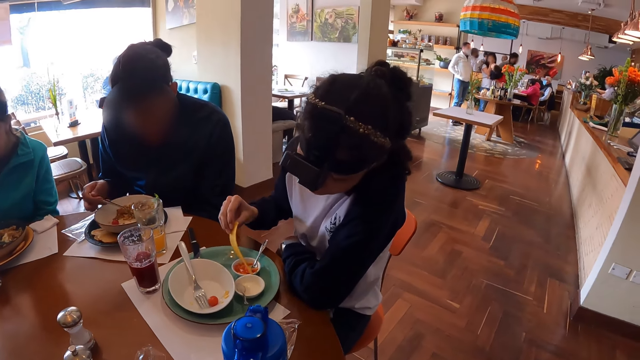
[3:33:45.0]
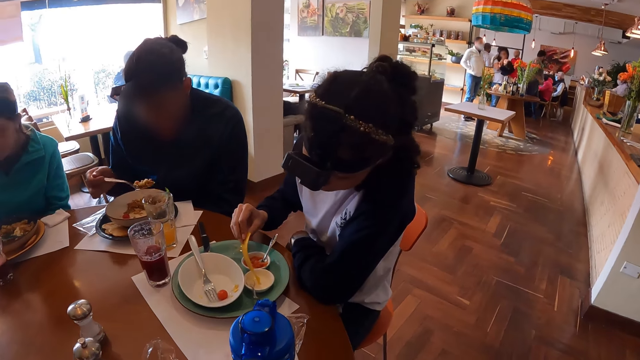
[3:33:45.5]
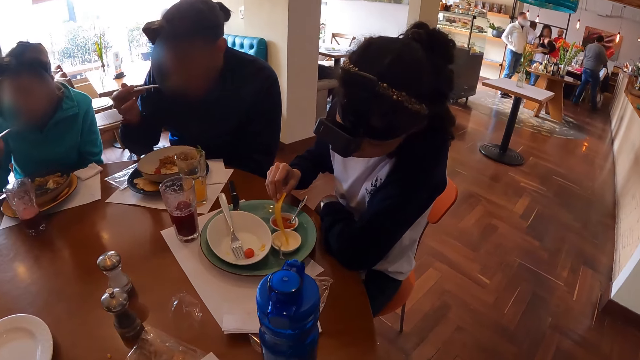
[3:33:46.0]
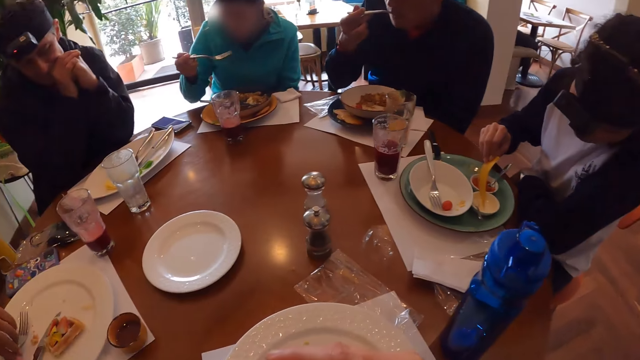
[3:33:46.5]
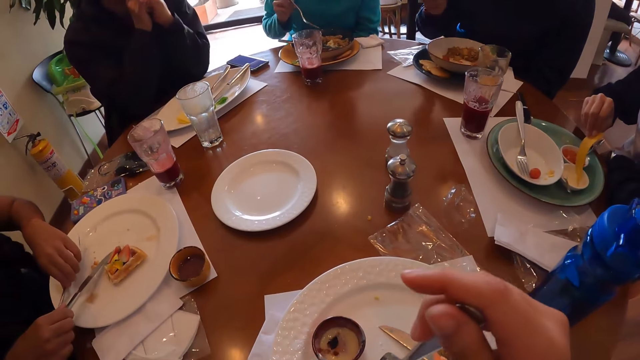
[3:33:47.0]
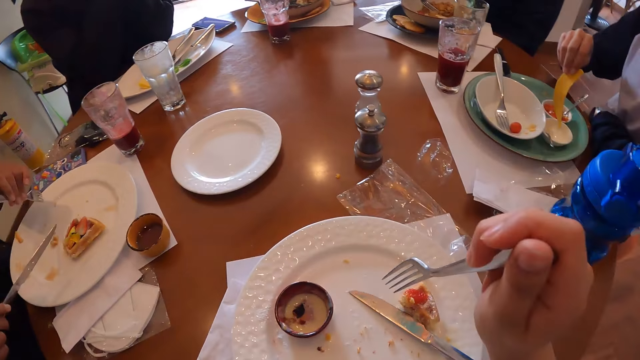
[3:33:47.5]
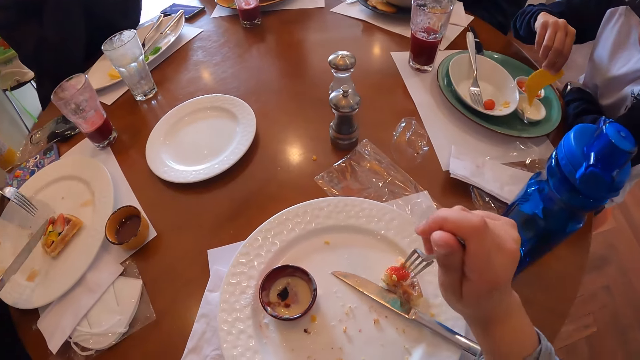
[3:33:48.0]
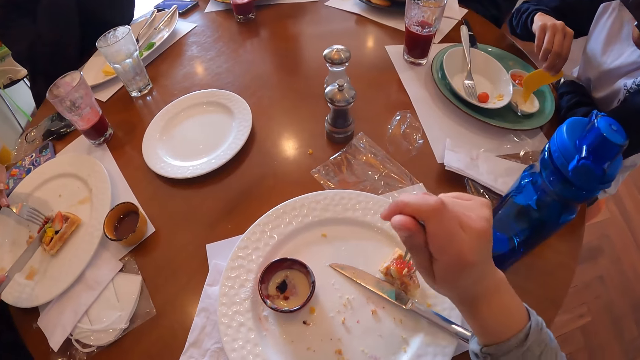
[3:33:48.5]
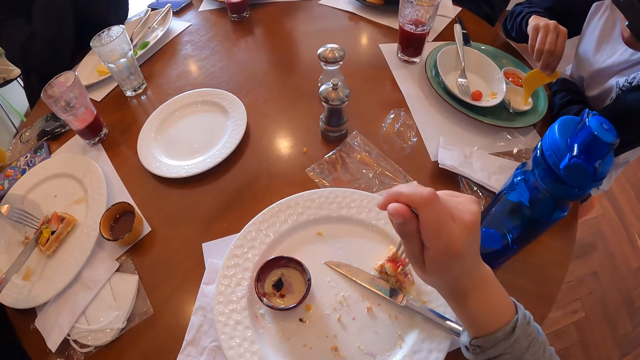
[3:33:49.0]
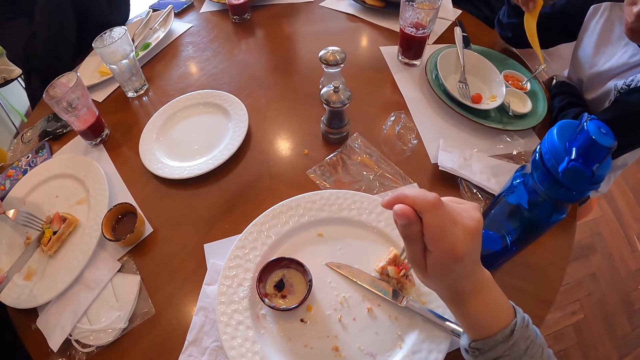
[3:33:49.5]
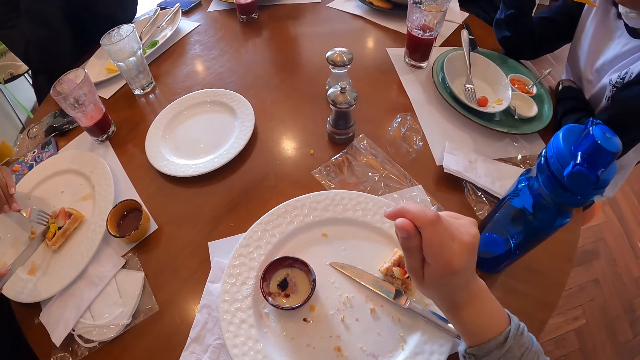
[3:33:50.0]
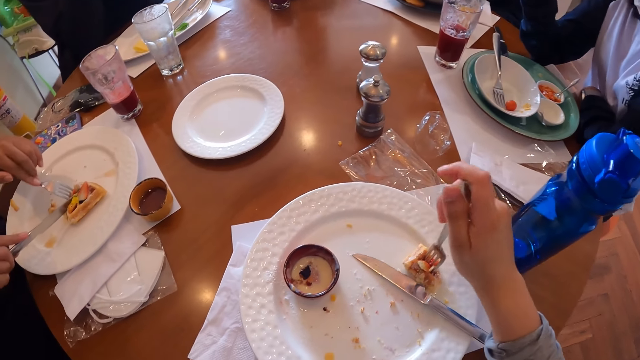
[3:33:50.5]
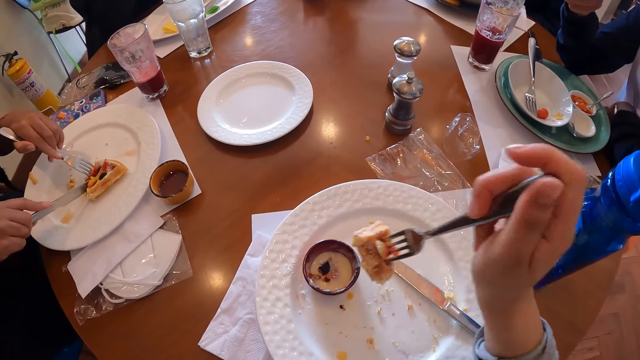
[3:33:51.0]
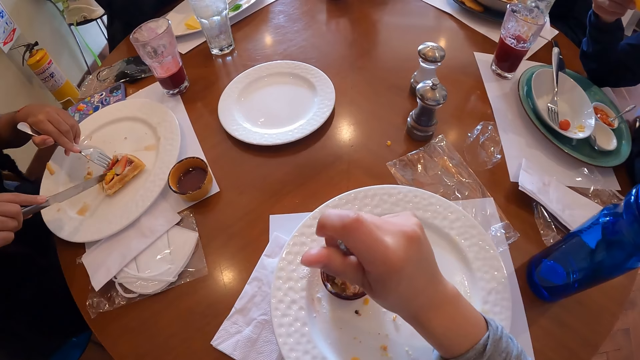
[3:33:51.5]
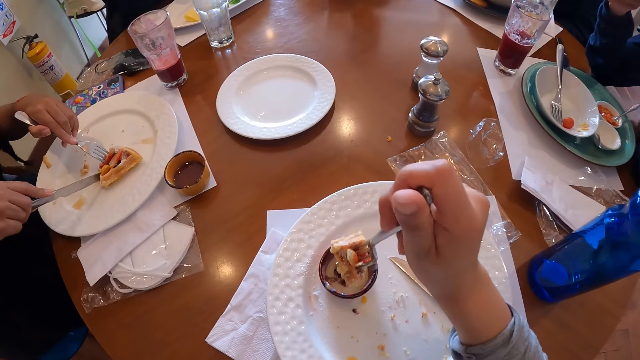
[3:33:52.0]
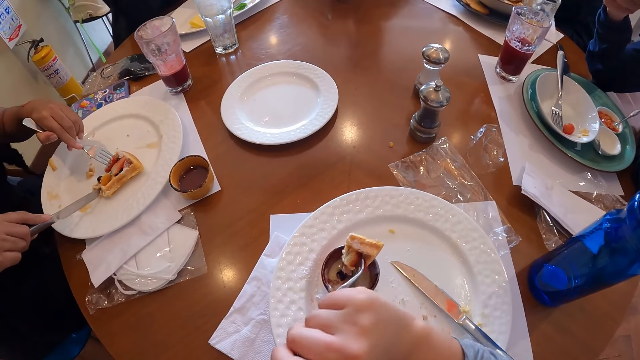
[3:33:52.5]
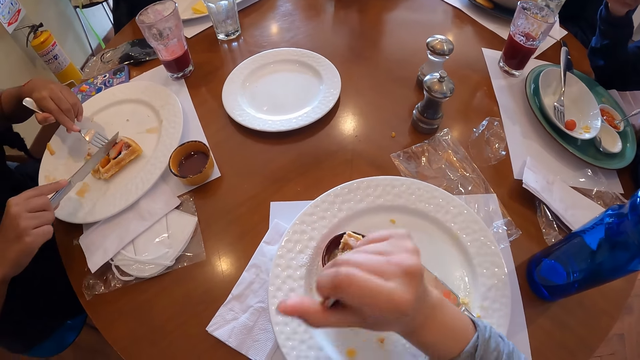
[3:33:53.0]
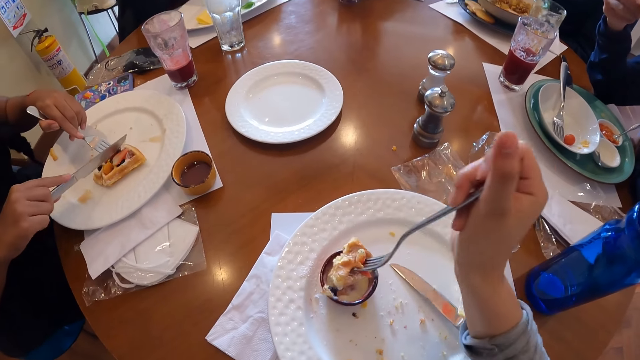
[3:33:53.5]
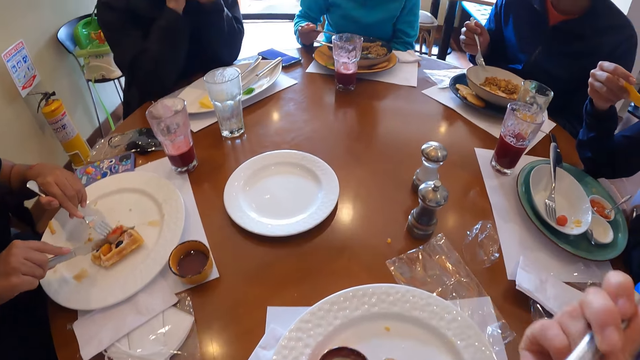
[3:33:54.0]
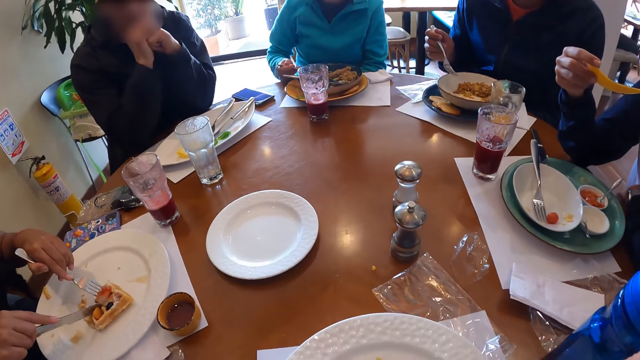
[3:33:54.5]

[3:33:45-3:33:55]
A woman picks some dipping sauce with the slice of chips in her right hand. A man eats from the fork in his right hand. Another woman eats from the fork in her right hand. A third woman picks the fork from the plate on the table with her left hand, picks the knife from the plate on the table with her right hand and cuts waffles in the plate with the table knife in her right hand and the fork in her left hand. The camera wearer picks some waffles from the plate on the table with the fork in her right hand. She dips the waffles on the fork in the dipping sauce in the mug with her right hand. A woman cuts a snack.

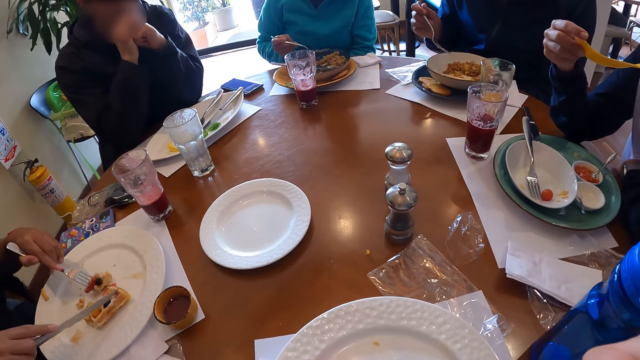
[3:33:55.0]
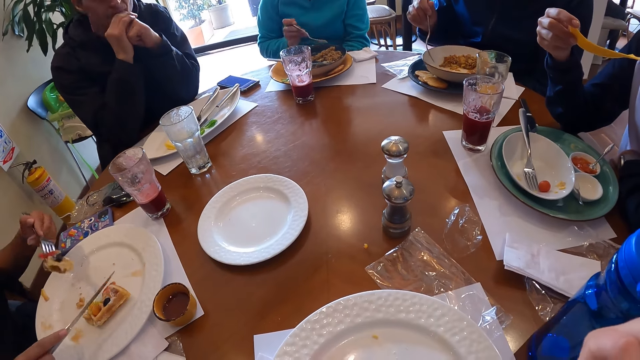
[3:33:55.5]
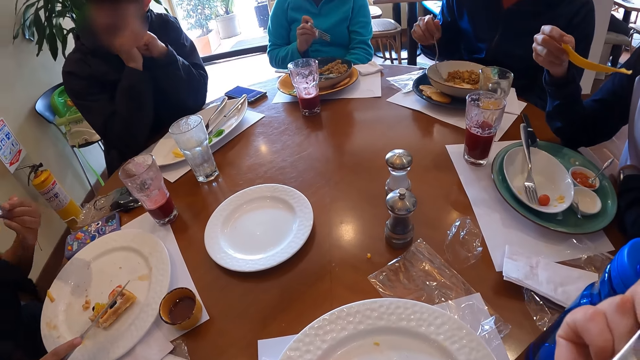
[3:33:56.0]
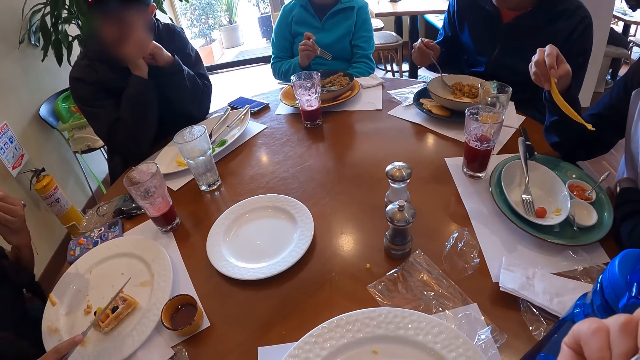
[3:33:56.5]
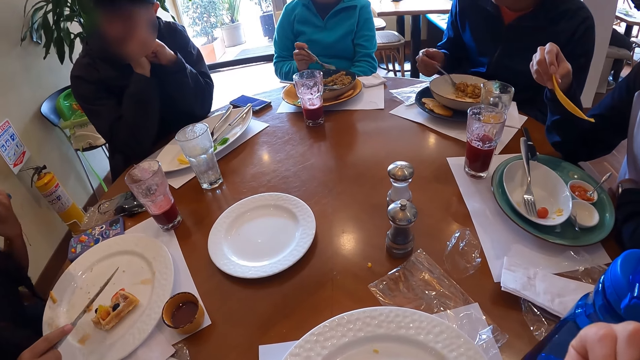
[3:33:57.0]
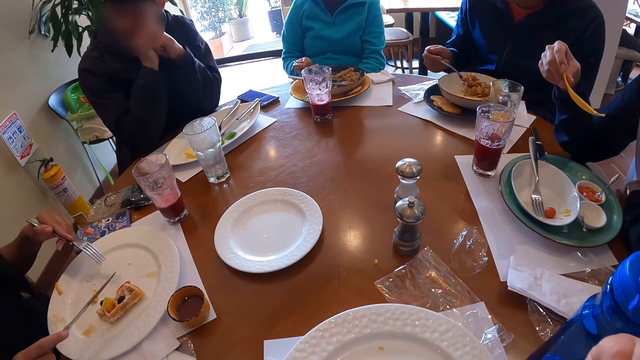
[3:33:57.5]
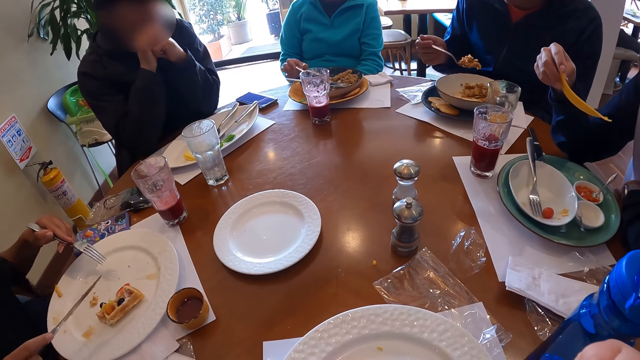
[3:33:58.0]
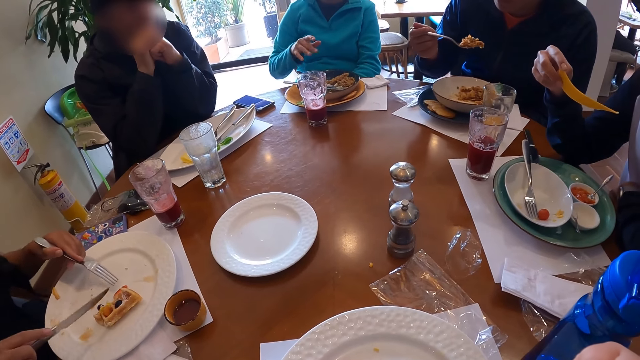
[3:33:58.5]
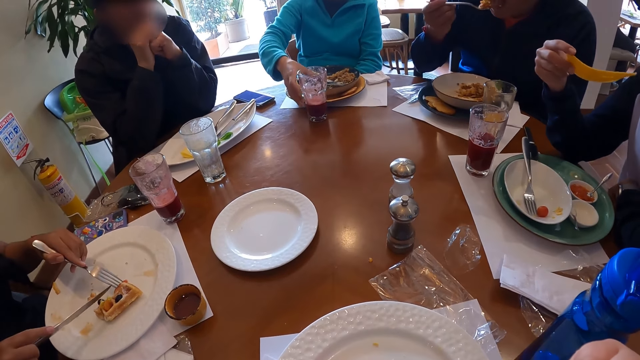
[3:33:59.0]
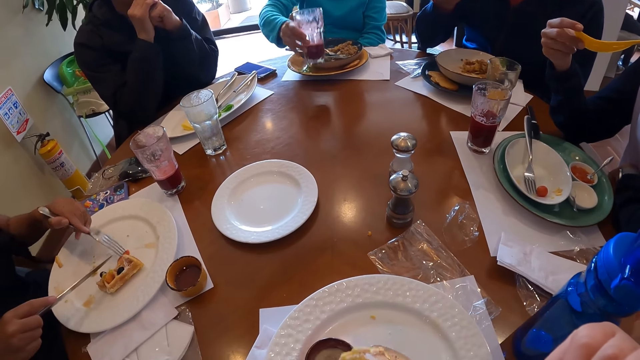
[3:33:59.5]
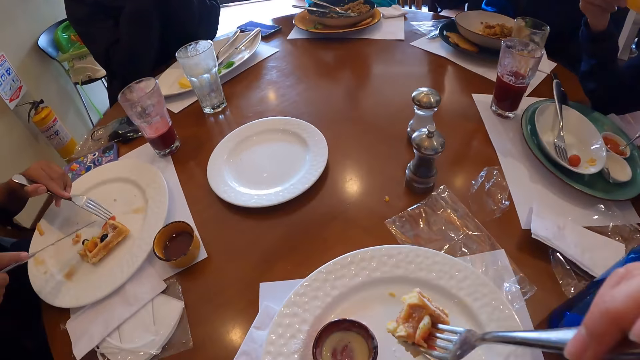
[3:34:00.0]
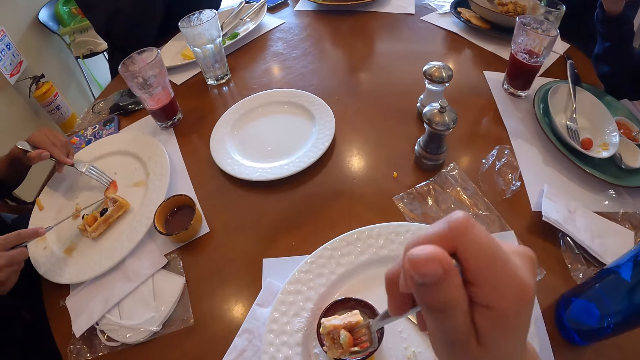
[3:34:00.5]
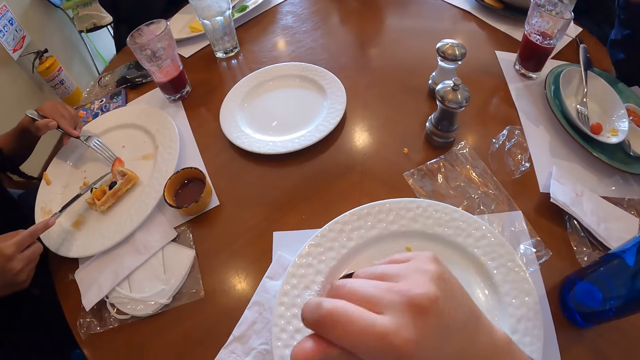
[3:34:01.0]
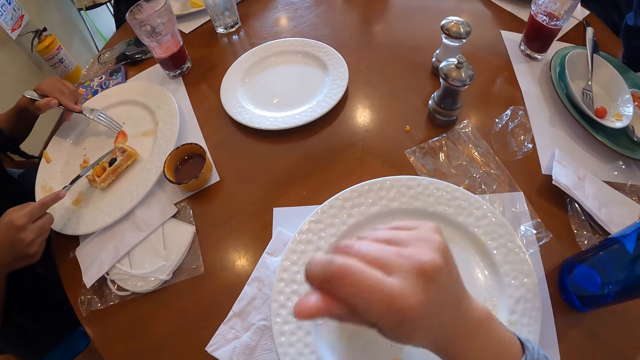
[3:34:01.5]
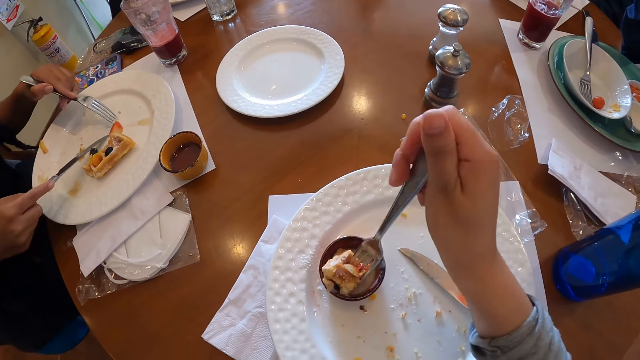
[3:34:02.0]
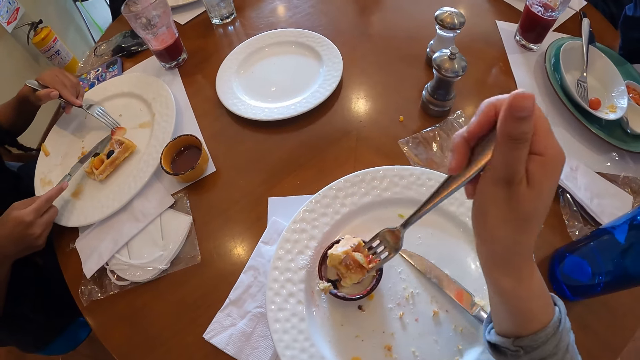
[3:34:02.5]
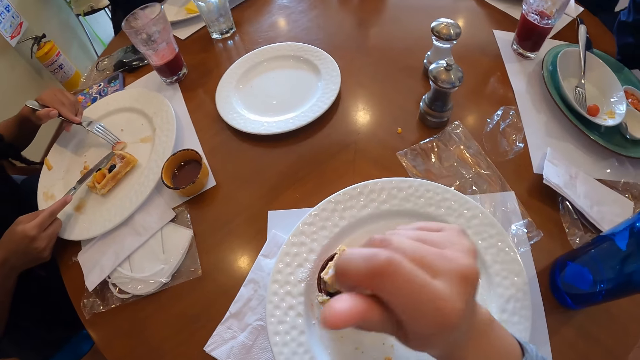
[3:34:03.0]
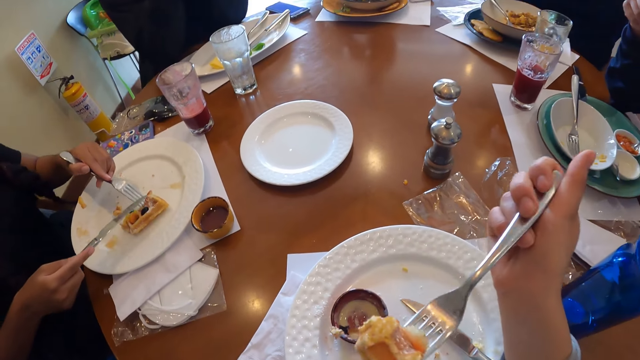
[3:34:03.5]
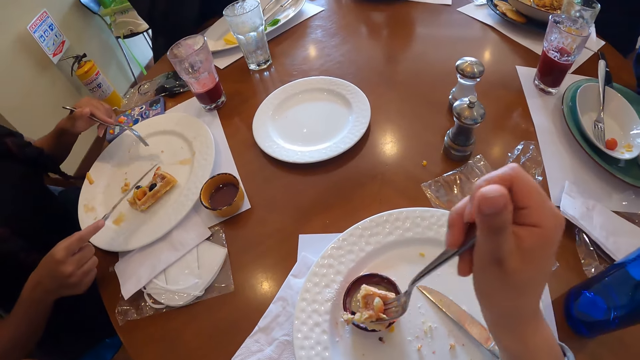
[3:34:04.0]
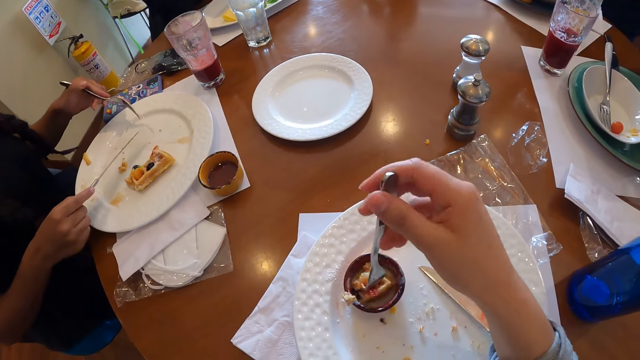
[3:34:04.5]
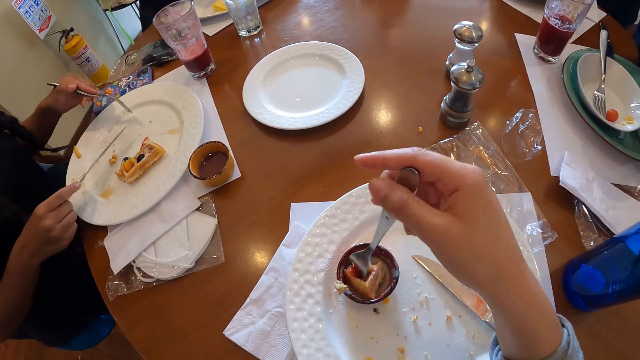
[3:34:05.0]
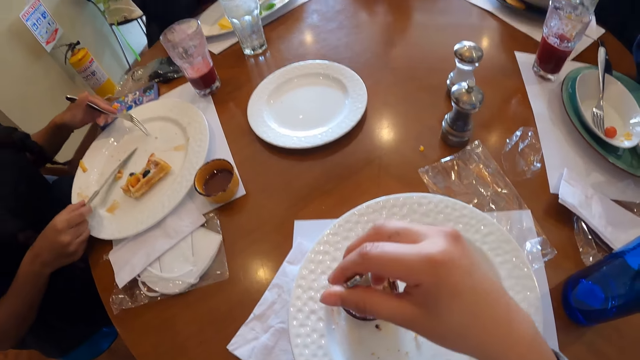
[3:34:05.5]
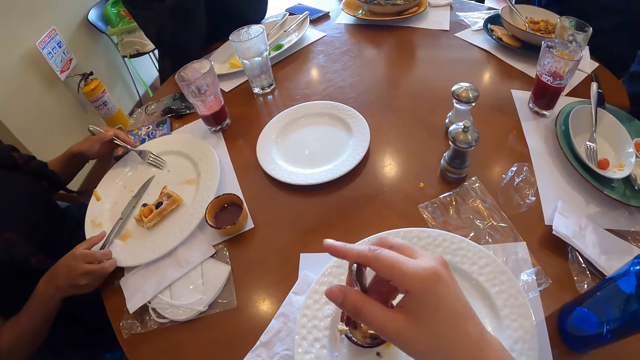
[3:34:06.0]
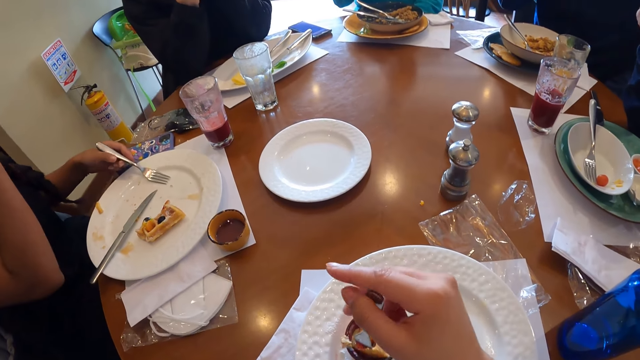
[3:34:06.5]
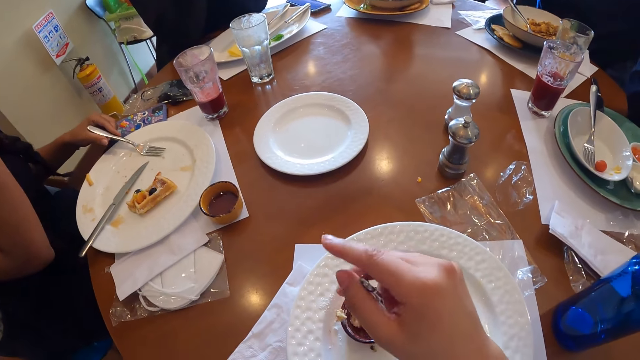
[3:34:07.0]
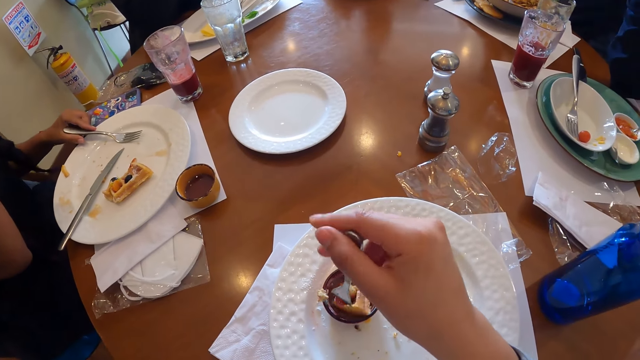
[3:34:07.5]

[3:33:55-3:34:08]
A woman lifts the fork in her left hand. A man picks some porridge from the white plate with the fork in his right hand. A woman scoops food. Another woman places the fork on the plate on the table with her right hand. The man eats from the fork in his right hand. The other woman picks a cup of soft drink with her right hand. The first woman moves waffles in the plate with the fork in her left hand and the table knife in her right hand. The camera wearer dips the waffles on the fork in the dipping sauce in the mug with her right hand. The first woman places the table knife in the plate on the table with her right hand. She places the fork in the plate on the table with her left hand.
